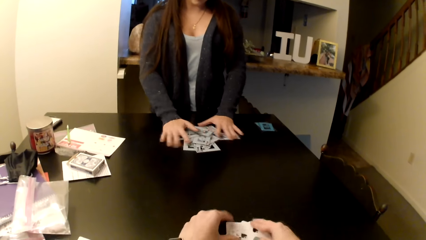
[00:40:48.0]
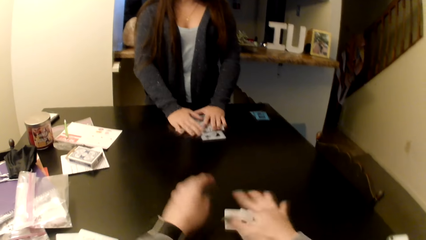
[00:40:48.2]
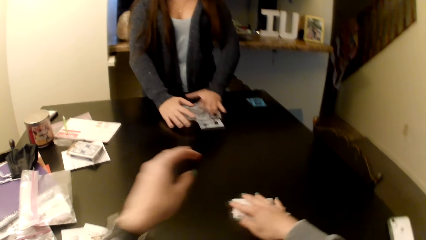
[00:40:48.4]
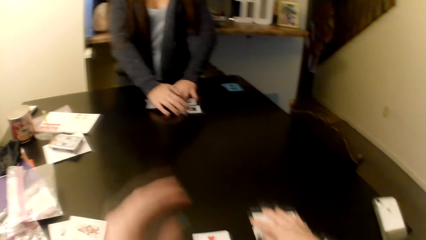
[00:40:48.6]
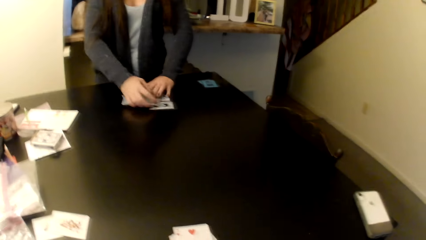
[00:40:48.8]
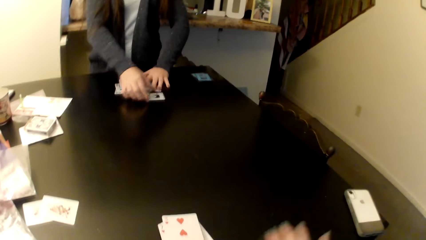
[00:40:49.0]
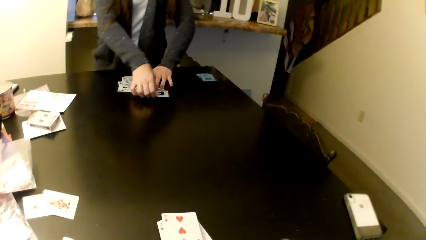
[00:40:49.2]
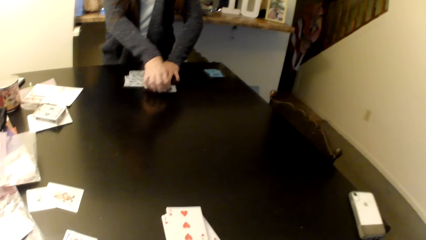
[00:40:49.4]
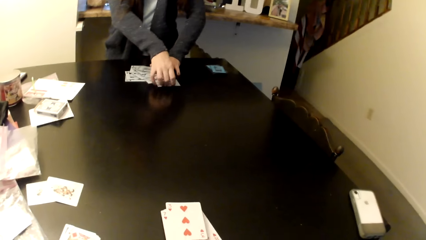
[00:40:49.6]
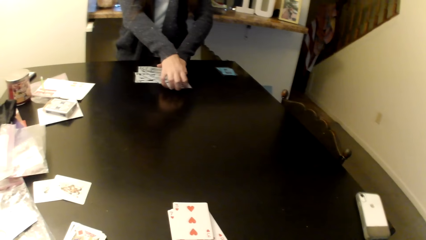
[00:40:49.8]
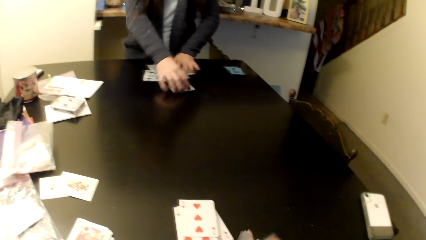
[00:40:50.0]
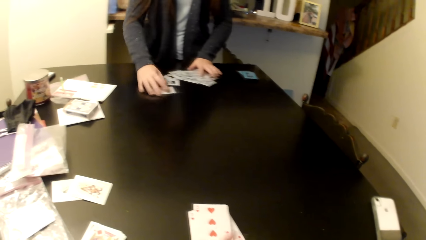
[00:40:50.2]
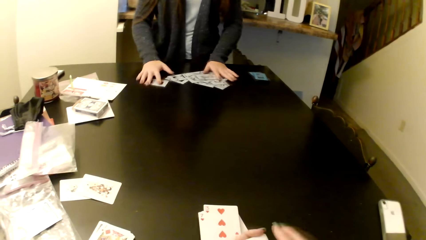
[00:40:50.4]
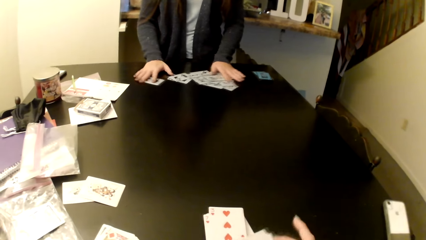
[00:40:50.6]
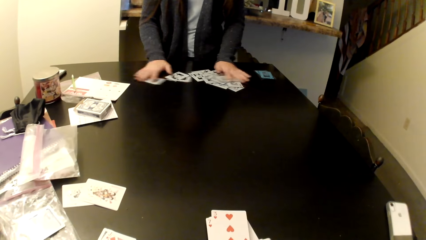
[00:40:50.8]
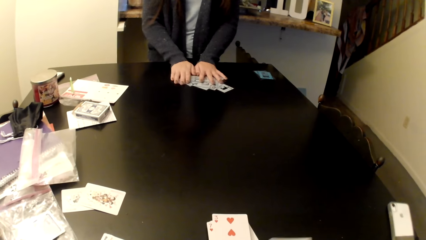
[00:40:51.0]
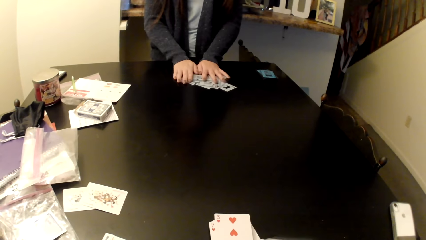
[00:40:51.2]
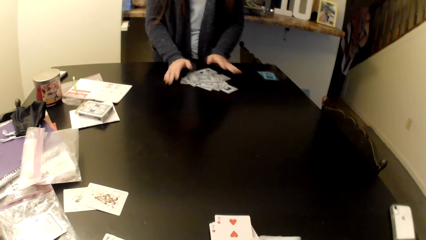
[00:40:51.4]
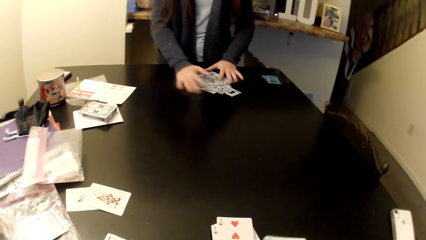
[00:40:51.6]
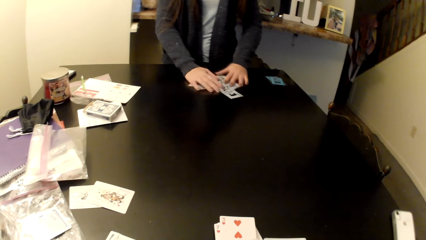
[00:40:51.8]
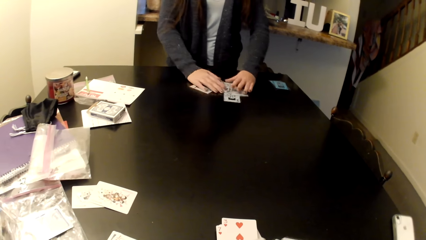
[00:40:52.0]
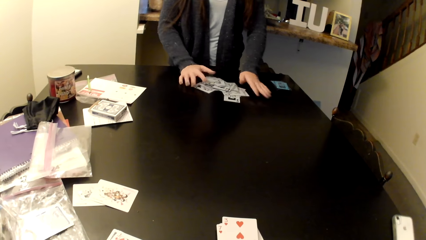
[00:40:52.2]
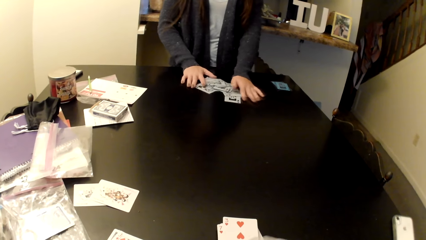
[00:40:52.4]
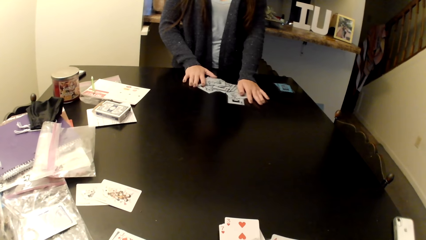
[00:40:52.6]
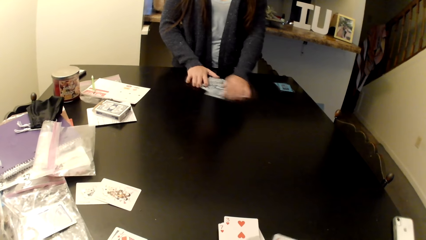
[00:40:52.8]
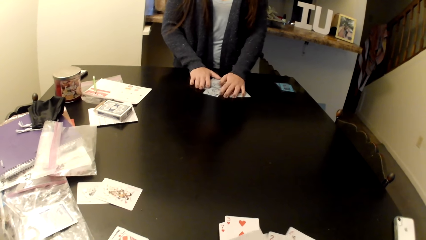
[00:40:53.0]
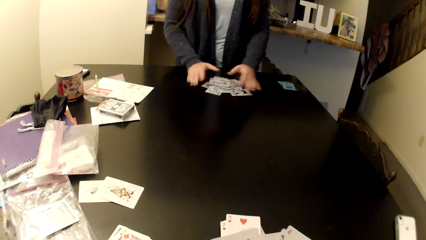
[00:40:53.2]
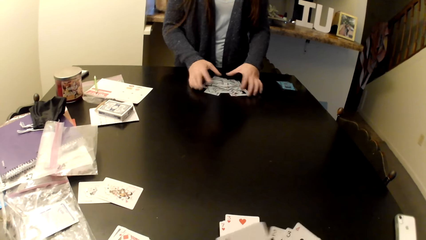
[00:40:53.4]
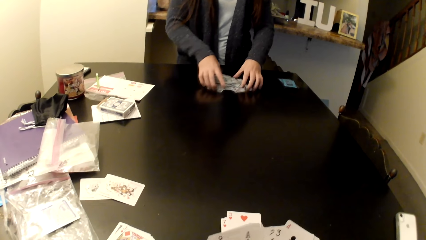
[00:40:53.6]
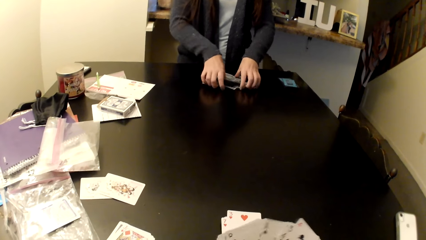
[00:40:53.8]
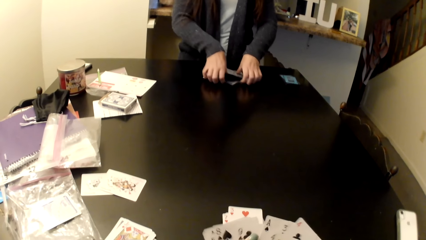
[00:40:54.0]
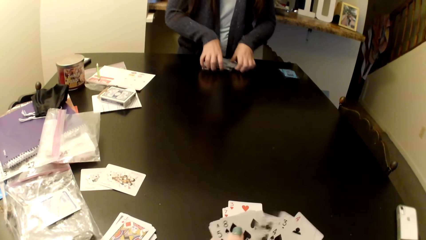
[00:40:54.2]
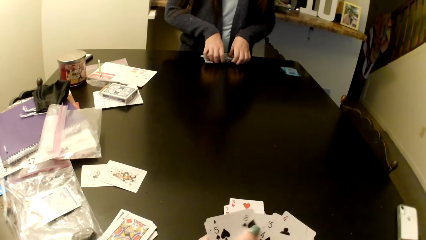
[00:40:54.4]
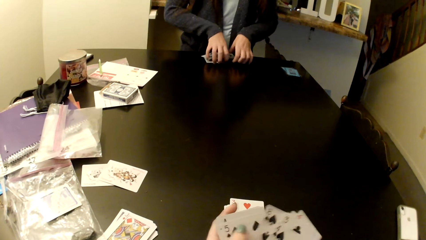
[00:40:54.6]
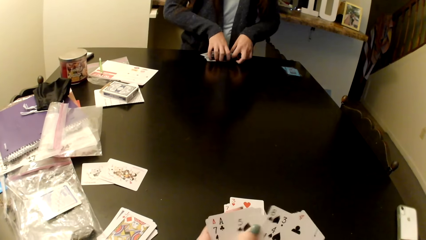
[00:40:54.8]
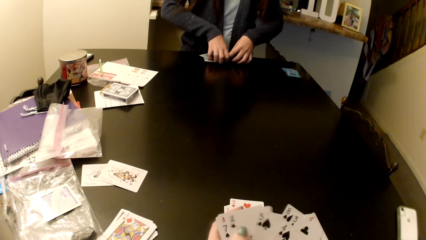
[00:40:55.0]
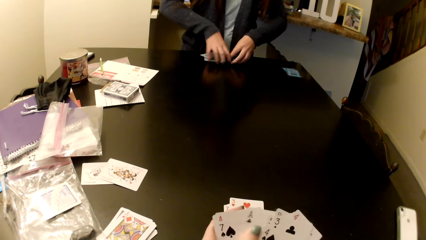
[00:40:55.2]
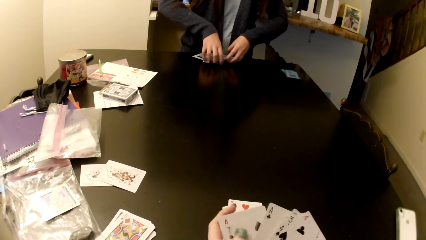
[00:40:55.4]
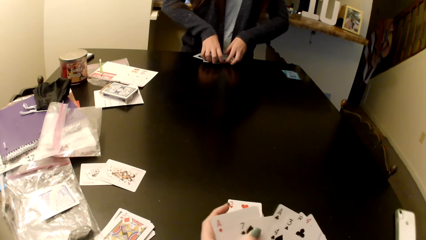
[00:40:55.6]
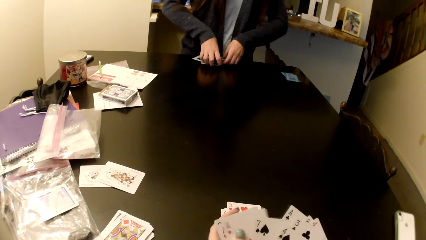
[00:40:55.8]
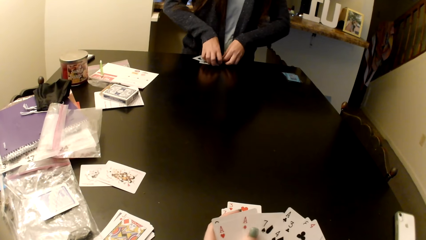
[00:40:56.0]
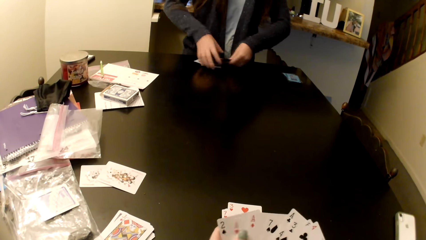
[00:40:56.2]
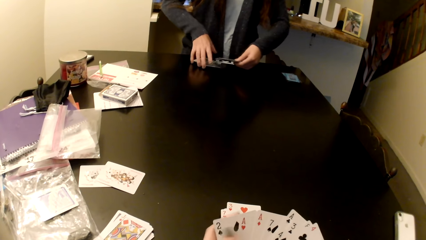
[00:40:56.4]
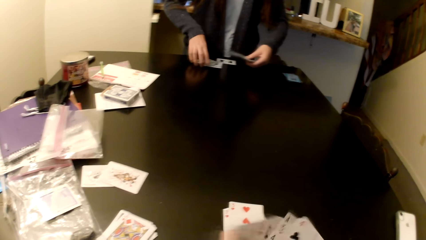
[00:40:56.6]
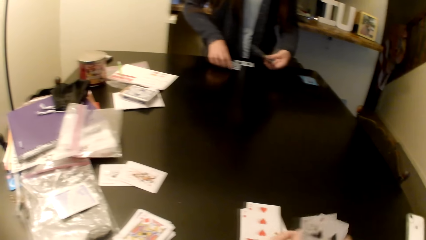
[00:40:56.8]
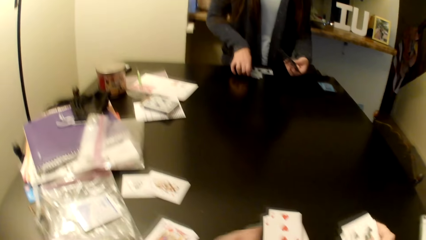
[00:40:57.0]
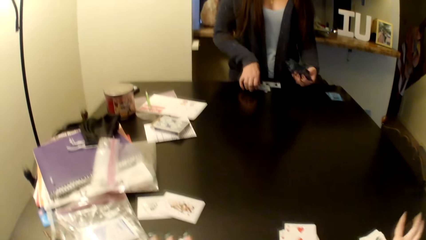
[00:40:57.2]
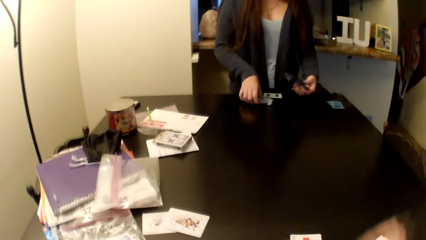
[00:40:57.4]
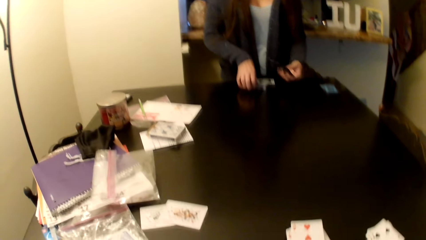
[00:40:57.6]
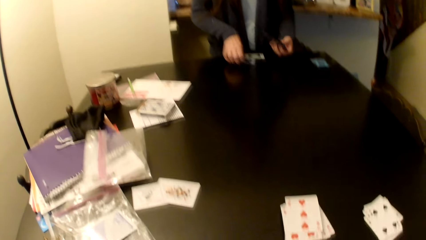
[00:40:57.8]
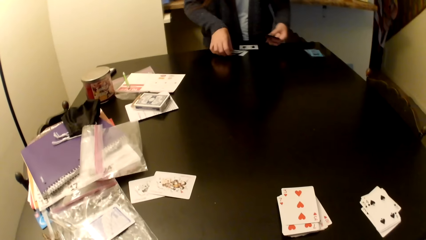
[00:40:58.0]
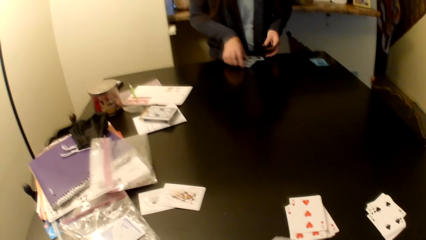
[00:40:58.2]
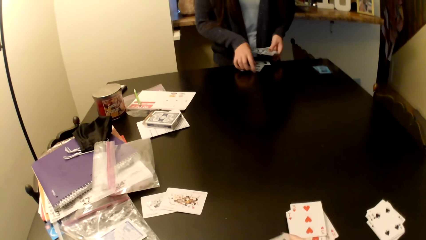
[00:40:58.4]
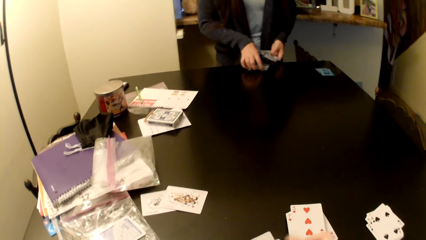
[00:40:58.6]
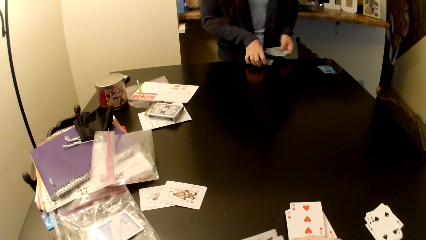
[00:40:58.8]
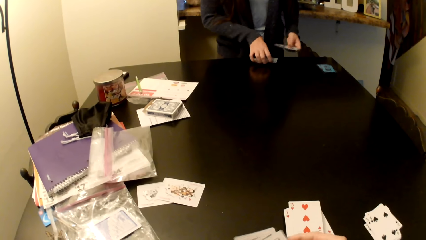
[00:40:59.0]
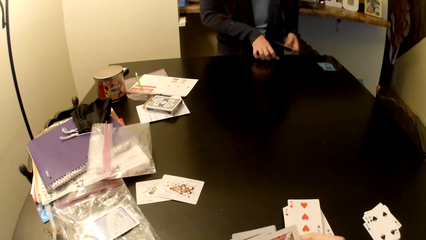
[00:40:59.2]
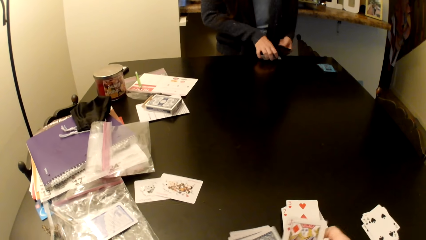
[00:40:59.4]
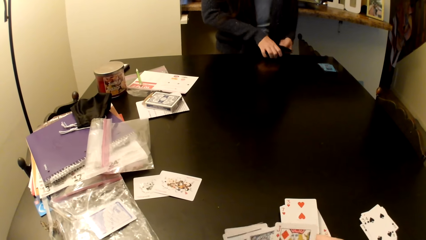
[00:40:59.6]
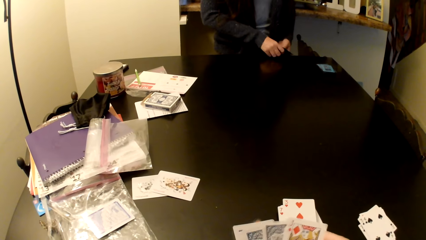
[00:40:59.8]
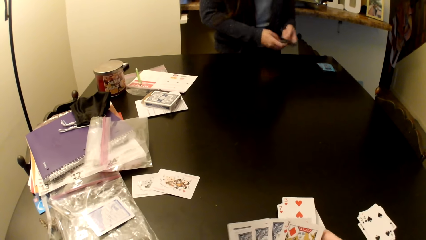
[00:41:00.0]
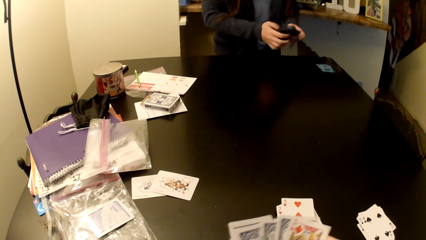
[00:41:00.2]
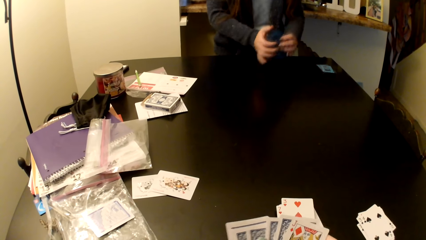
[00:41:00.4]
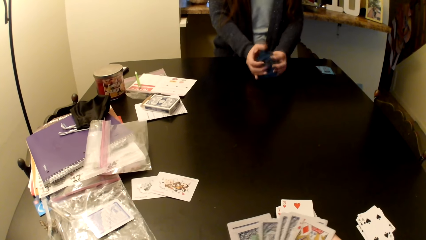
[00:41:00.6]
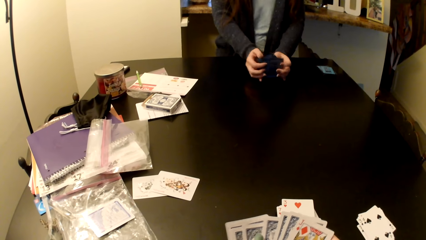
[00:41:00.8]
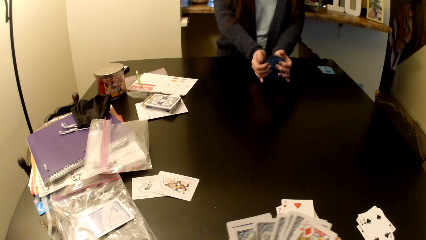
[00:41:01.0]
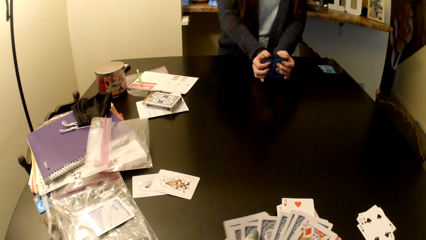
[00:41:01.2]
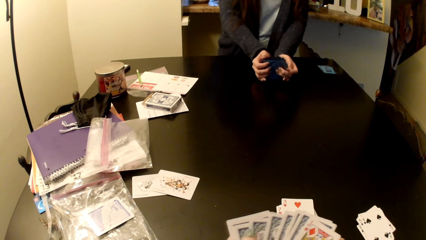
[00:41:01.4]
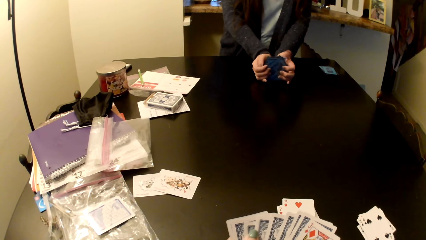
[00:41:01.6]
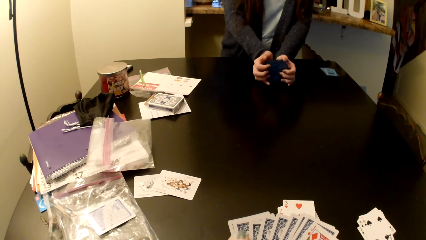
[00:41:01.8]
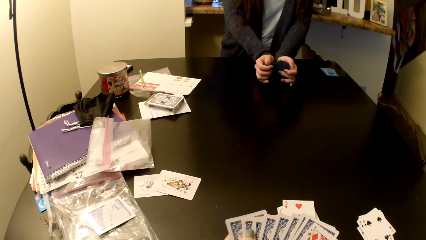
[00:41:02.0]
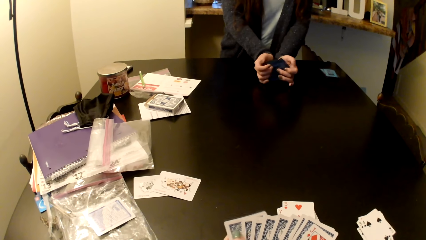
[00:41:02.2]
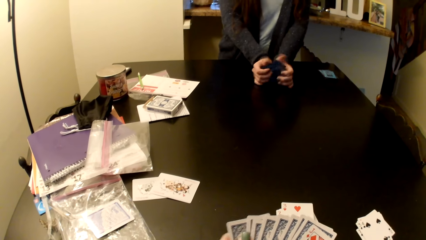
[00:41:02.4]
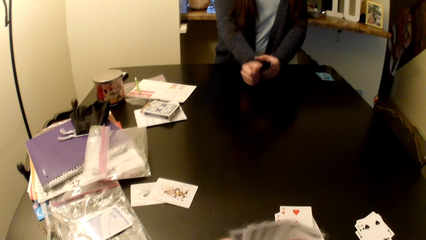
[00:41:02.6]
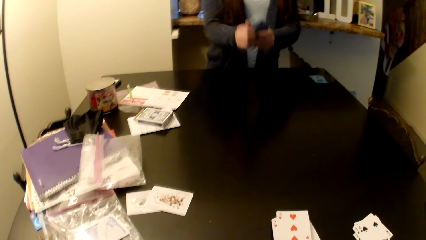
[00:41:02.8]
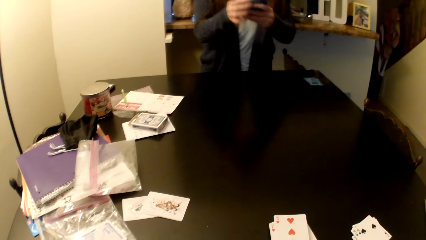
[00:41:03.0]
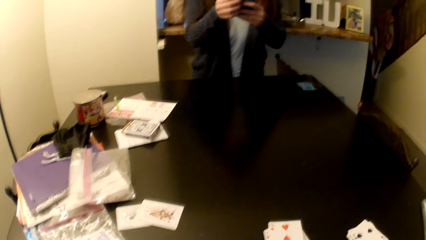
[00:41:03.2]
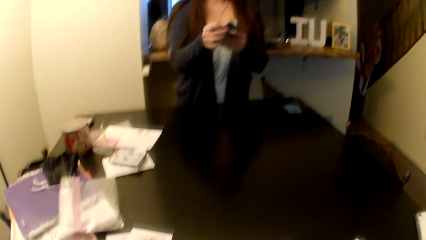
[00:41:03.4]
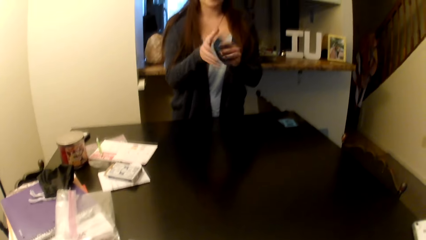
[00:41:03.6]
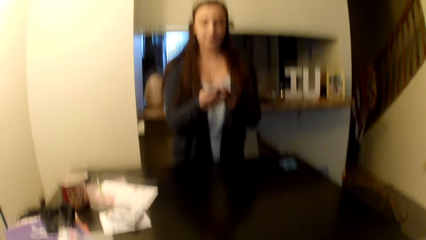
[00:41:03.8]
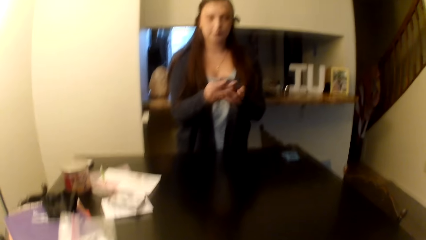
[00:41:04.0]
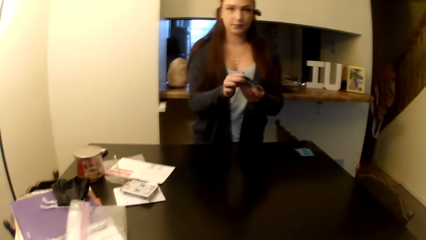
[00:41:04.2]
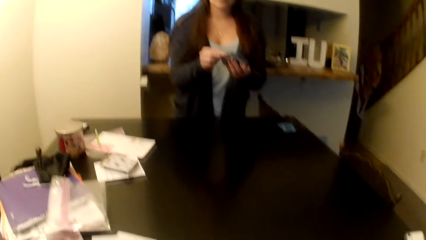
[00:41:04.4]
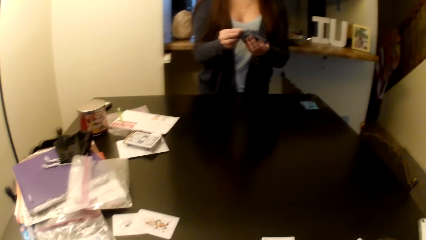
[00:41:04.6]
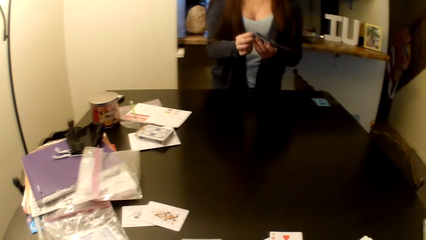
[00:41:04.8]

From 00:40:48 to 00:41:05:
The camera wearer shuffles the cards. A woman arranges the cards.
